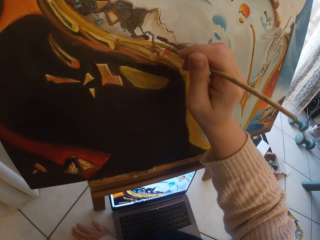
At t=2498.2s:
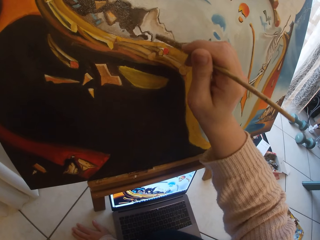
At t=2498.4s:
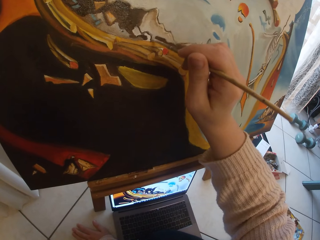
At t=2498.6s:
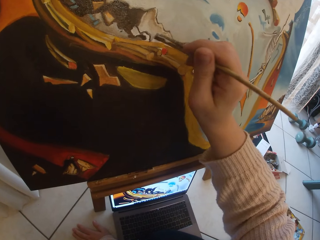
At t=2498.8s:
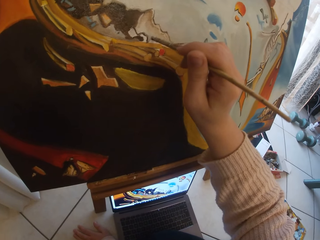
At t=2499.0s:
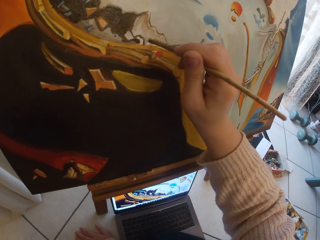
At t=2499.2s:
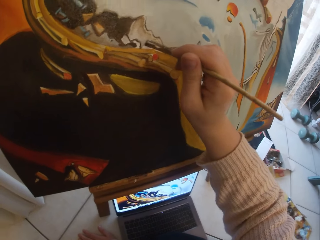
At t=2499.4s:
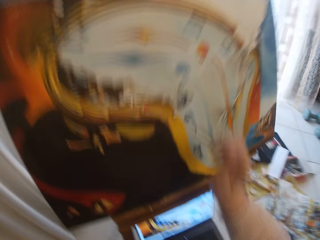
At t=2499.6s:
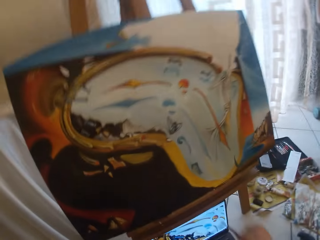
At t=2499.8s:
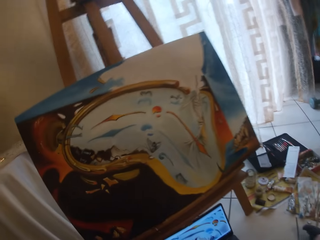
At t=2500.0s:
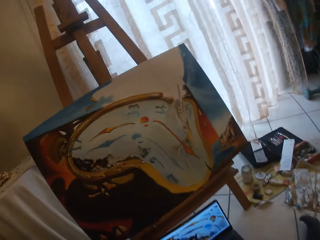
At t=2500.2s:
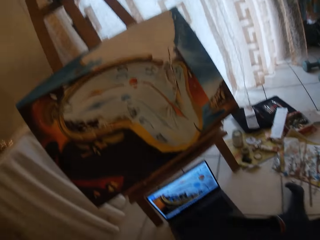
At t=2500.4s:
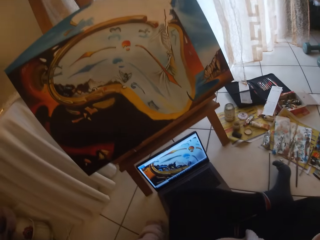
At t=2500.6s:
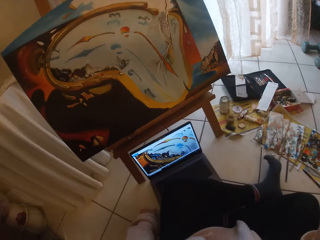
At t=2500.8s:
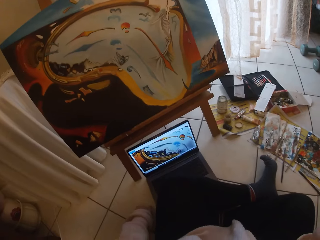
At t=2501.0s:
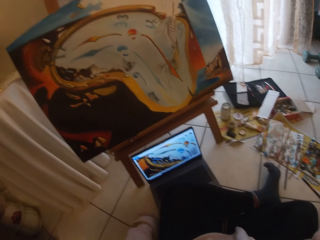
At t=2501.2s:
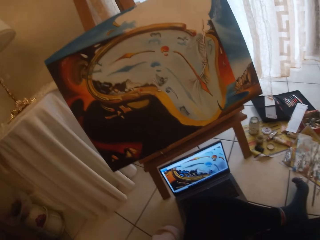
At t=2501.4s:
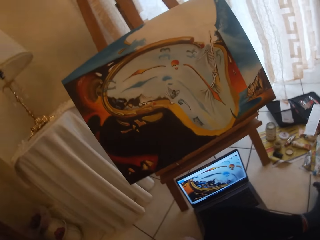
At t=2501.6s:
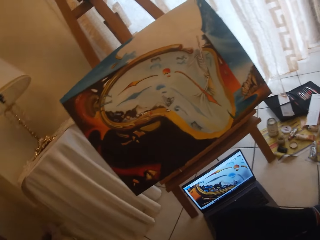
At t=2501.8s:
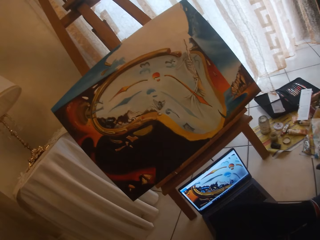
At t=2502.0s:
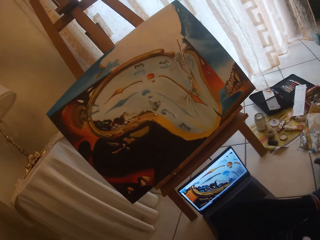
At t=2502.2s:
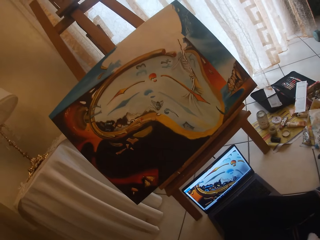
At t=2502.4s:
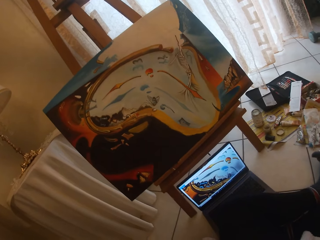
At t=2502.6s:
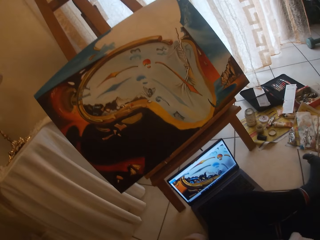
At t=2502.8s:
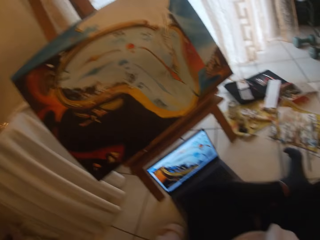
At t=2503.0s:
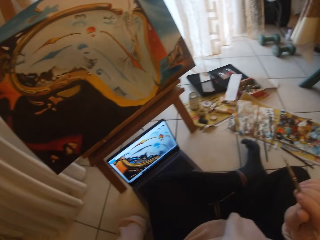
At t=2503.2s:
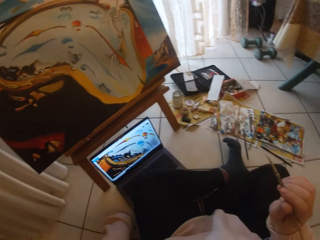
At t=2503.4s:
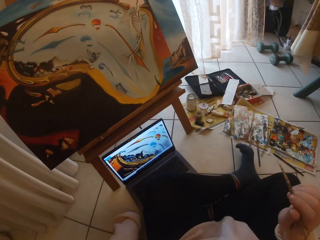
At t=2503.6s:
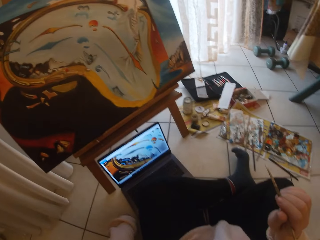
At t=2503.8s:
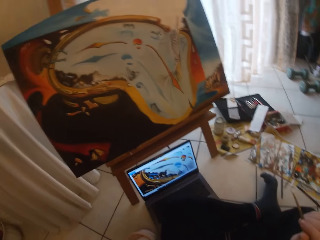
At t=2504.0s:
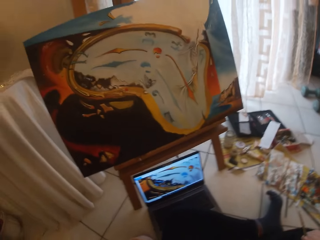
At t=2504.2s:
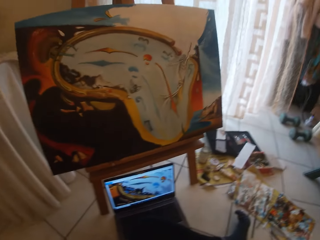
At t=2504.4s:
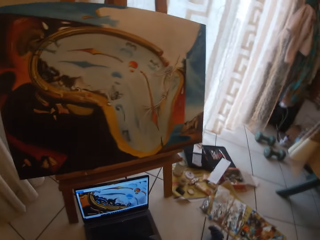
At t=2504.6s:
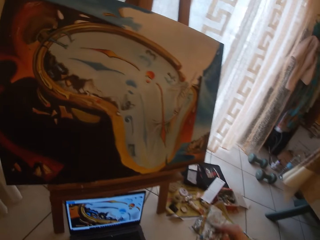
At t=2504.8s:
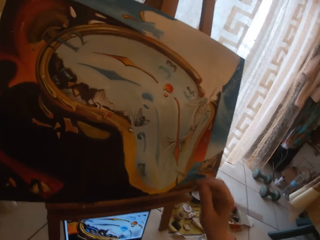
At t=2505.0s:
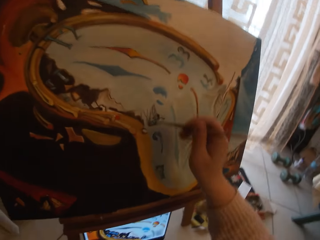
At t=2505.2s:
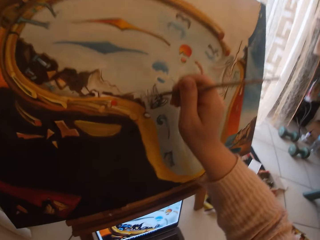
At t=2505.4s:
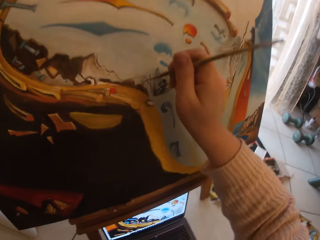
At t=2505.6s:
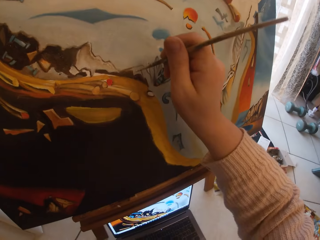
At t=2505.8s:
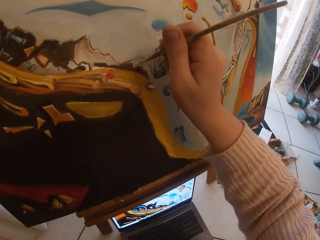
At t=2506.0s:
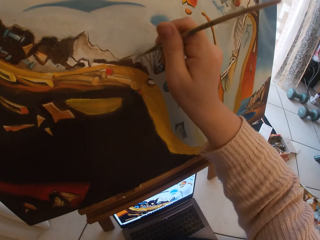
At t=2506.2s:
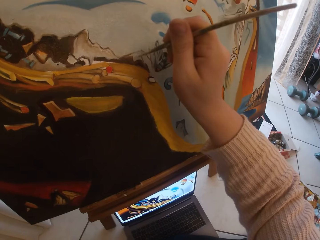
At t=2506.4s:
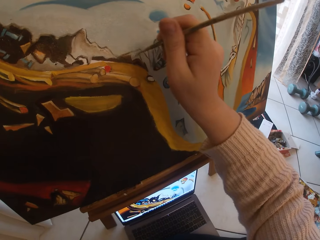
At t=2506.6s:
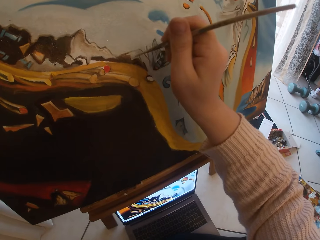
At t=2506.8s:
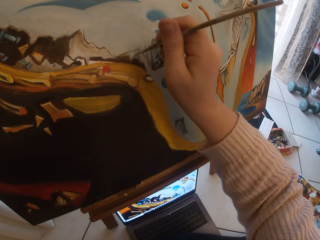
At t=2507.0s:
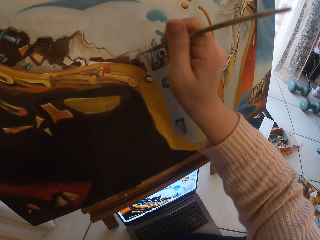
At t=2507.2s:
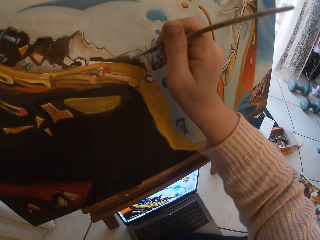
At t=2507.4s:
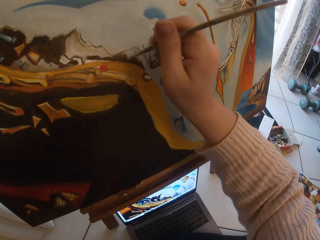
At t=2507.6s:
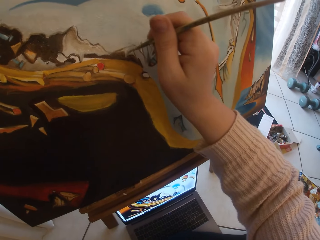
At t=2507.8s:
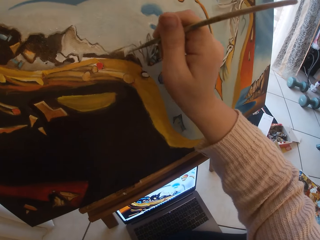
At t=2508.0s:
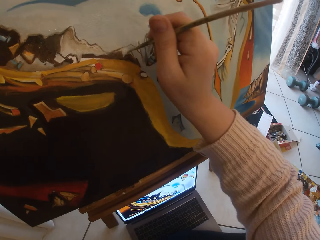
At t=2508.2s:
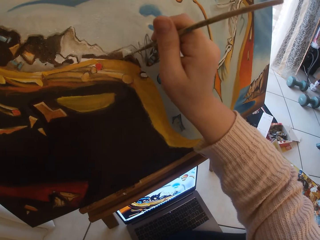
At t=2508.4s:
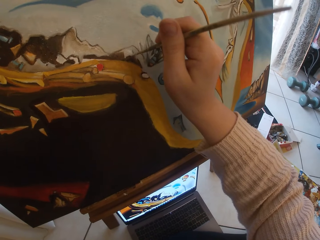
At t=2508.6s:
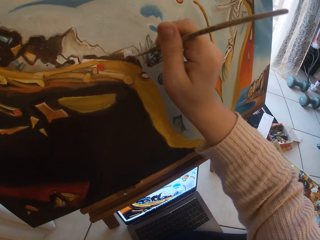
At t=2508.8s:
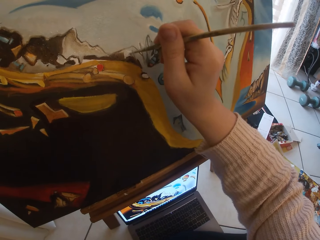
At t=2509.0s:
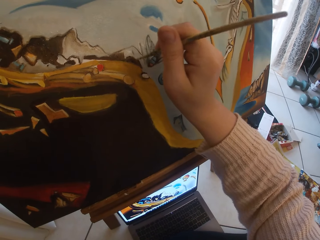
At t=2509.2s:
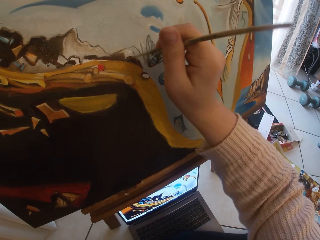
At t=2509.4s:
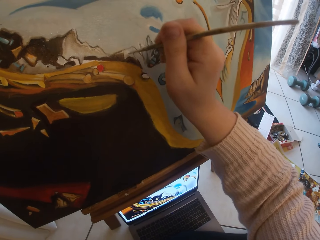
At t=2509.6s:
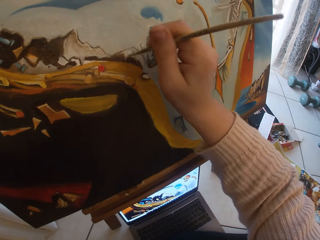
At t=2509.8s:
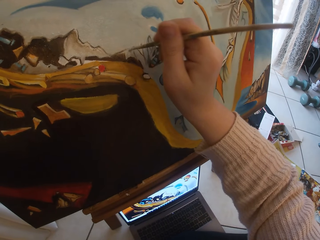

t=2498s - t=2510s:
The camera wearer pauses painting the board. She takes her hand off the canvas board. She resumes painting the canvas board.

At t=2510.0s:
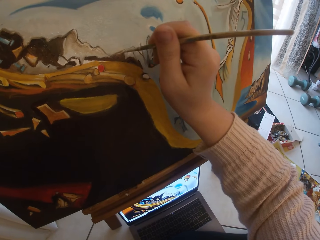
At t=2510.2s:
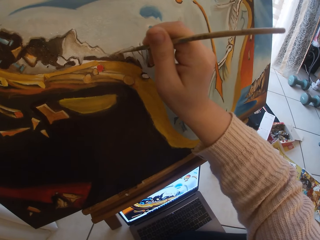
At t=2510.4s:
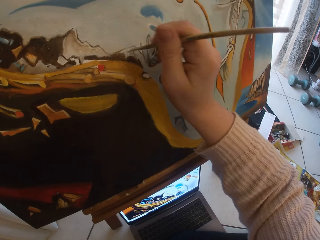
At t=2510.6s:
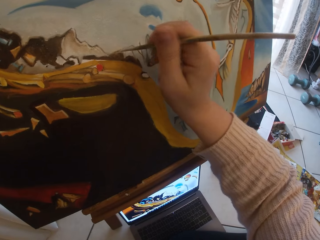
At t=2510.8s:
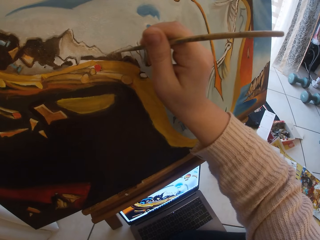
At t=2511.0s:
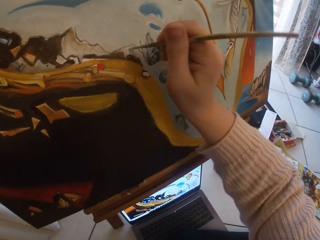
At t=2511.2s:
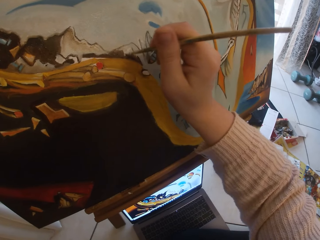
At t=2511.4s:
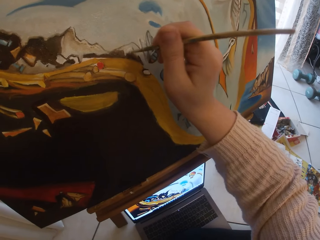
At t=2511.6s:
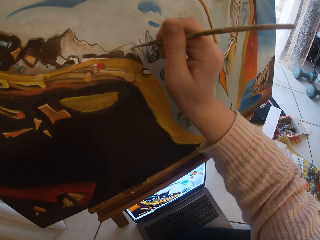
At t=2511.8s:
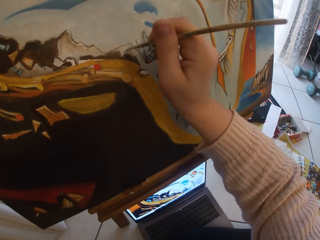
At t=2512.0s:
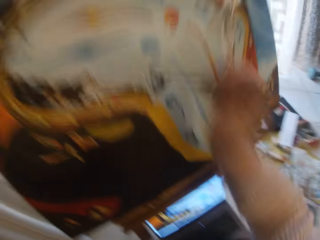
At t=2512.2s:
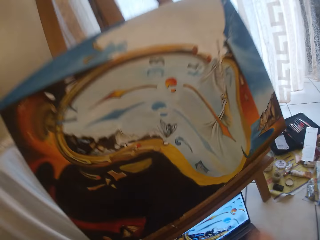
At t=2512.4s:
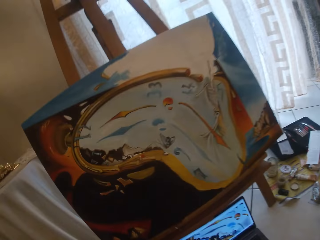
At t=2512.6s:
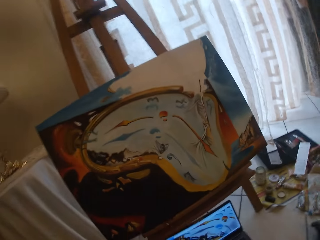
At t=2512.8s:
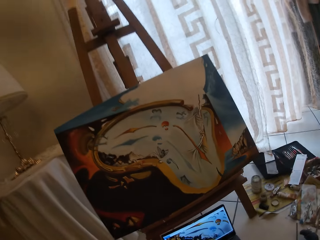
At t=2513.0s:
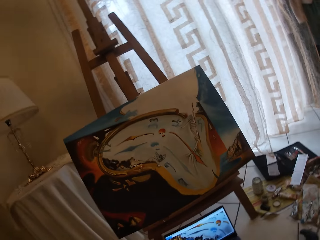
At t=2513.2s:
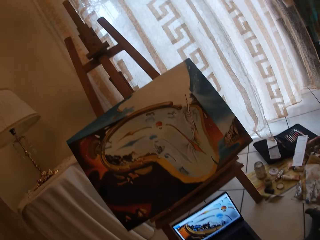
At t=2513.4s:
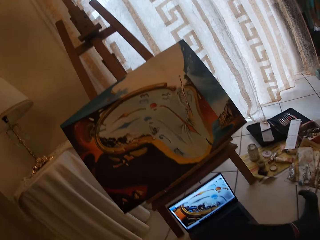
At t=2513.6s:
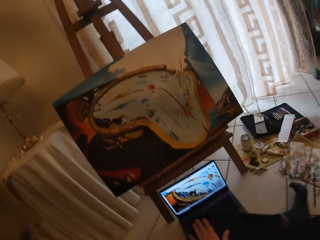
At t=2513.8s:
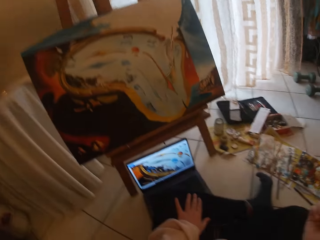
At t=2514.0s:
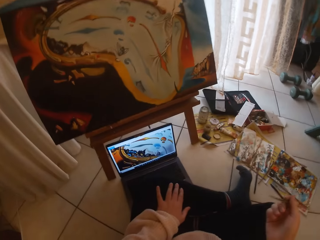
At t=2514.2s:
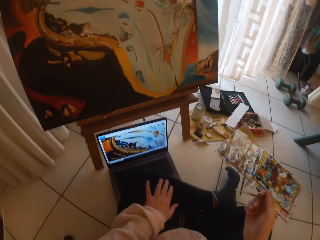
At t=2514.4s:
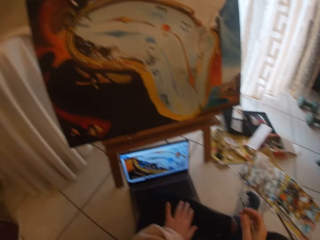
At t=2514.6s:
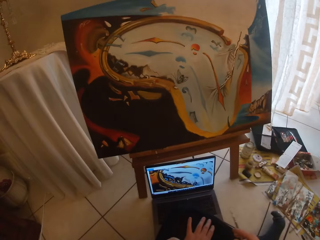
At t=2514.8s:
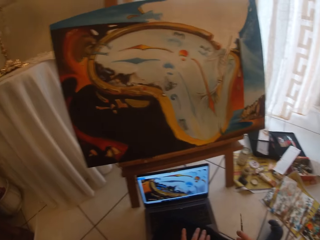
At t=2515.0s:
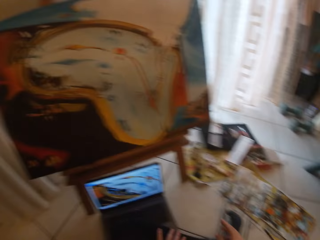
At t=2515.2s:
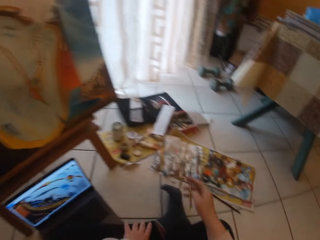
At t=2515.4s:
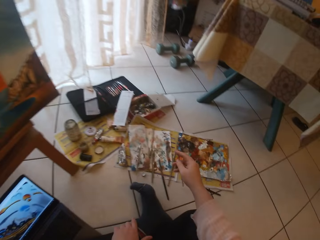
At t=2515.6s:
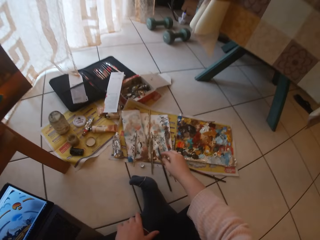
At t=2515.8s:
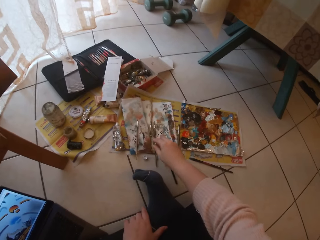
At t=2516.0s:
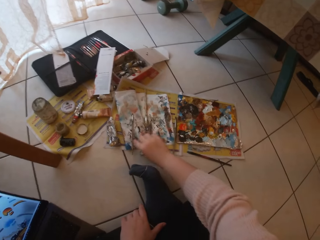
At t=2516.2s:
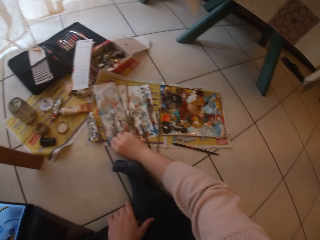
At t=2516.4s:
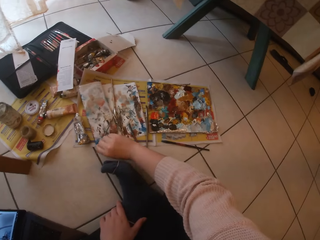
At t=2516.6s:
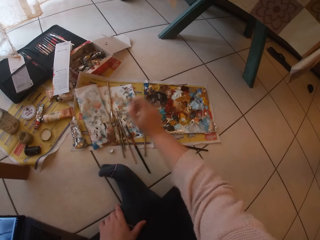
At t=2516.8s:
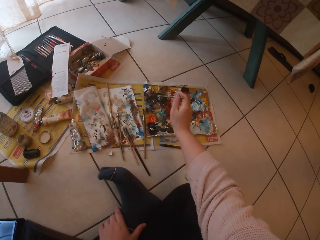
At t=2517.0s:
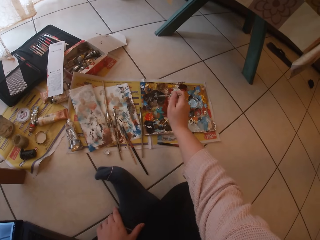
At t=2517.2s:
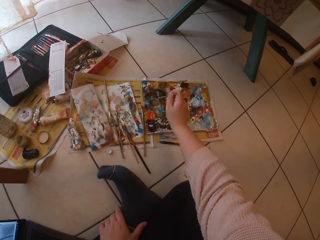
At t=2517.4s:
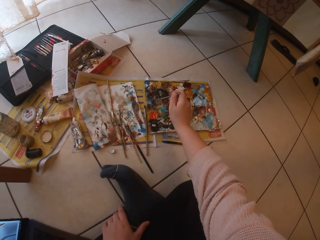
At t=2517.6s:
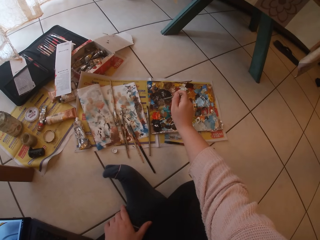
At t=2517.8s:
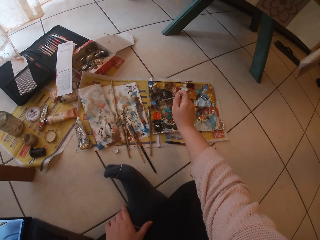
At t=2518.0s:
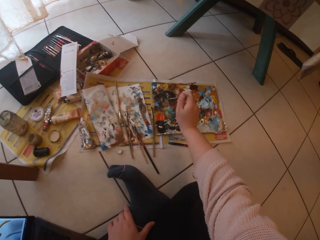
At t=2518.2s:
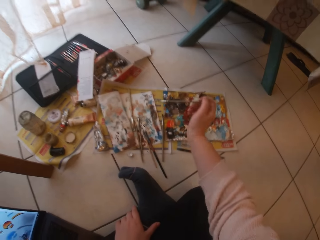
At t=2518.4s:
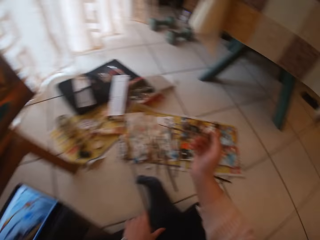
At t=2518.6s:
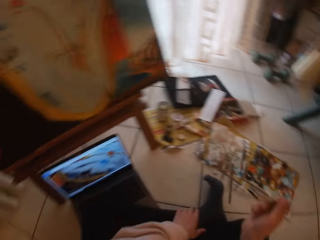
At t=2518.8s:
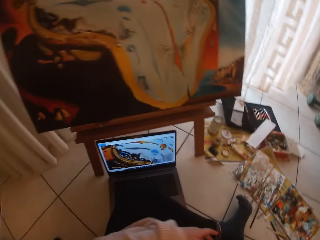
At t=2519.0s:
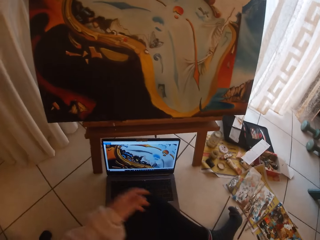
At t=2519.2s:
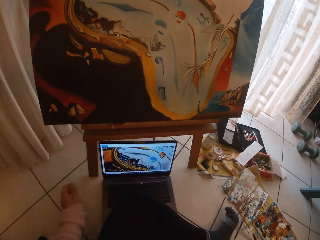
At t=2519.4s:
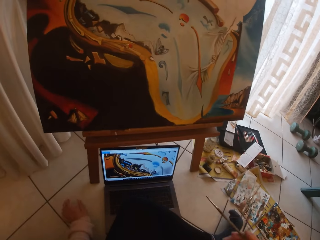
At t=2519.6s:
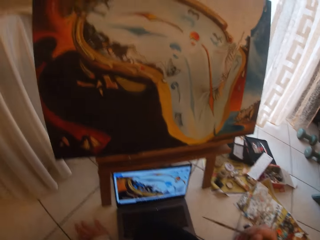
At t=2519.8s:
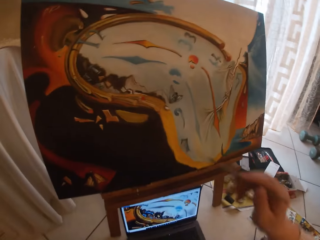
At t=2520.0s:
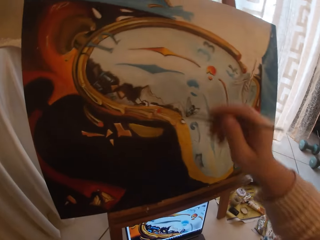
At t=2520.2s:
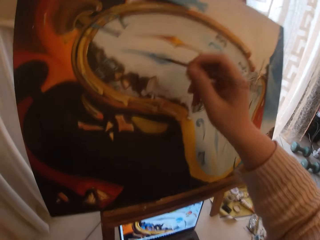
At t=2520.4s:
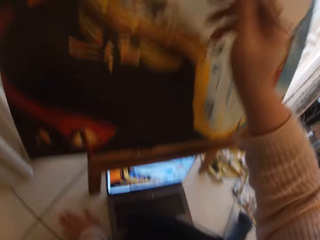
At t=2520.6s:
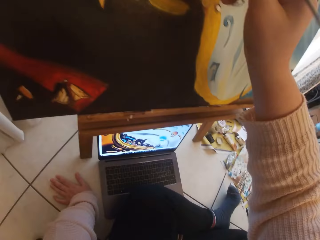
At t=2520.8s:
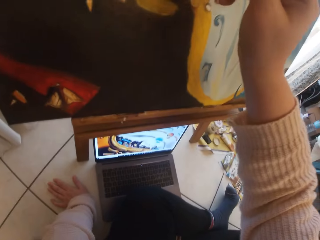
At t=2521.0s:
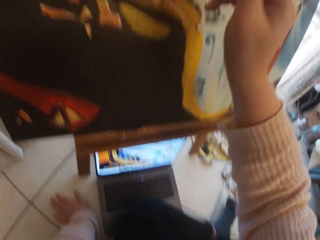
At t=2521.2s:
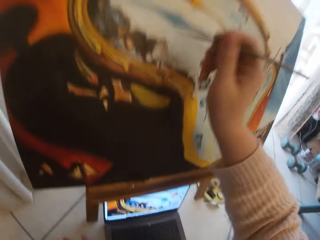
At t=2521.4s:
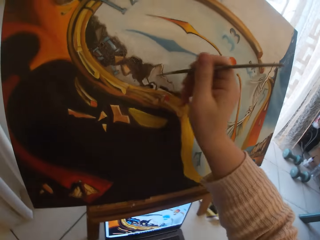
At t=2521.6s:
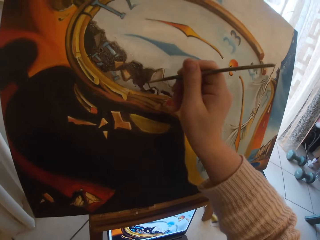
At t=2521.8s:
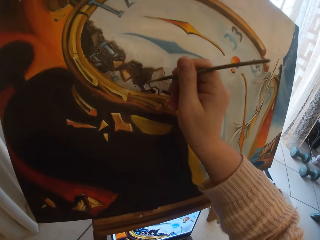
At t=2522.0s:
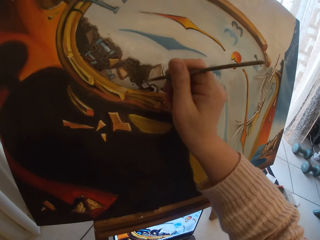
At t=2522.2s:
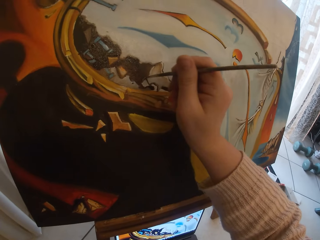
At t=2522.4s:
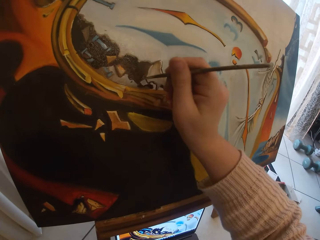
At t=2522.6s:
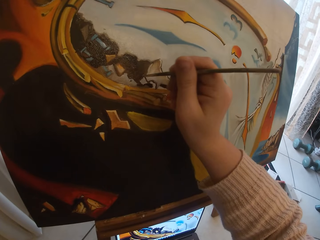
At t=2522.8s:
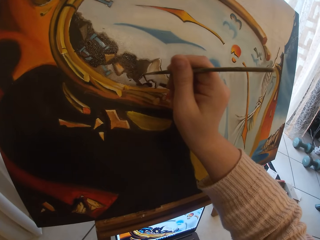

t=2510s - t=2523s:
The camera wearer pauses painting the board. They drop the paintbrush on the paper on the floor, pick up another paintbrush from the paper, and touch paint on the paper paint palette with the paintbrush. They paint the canvas board.
